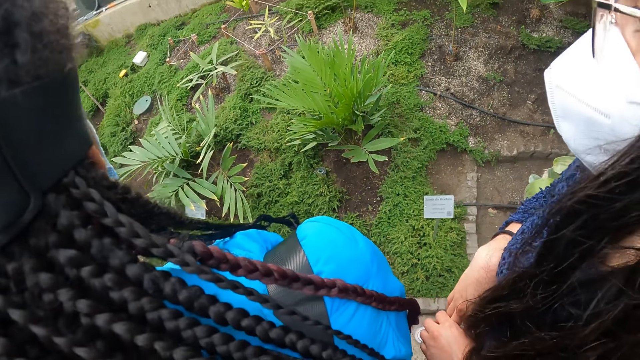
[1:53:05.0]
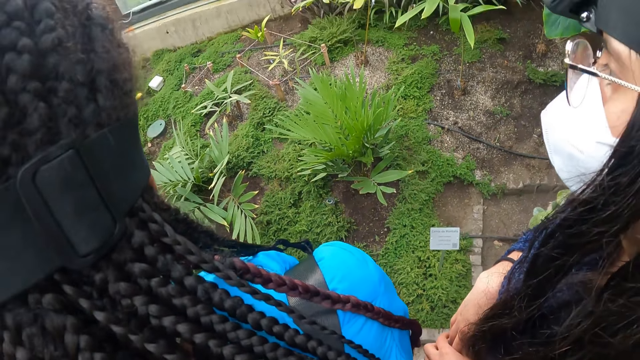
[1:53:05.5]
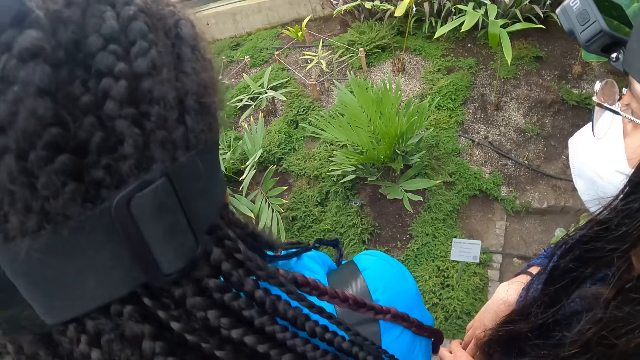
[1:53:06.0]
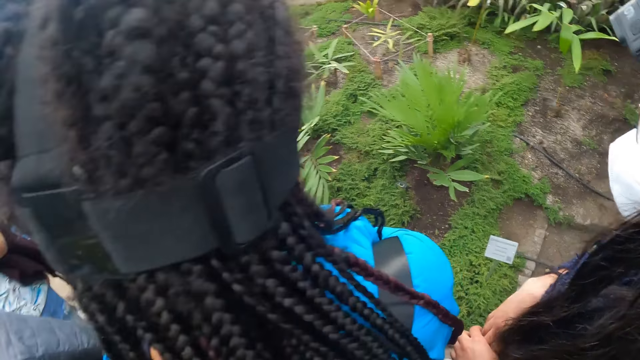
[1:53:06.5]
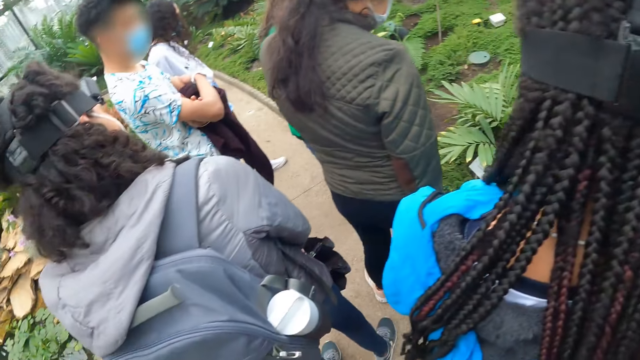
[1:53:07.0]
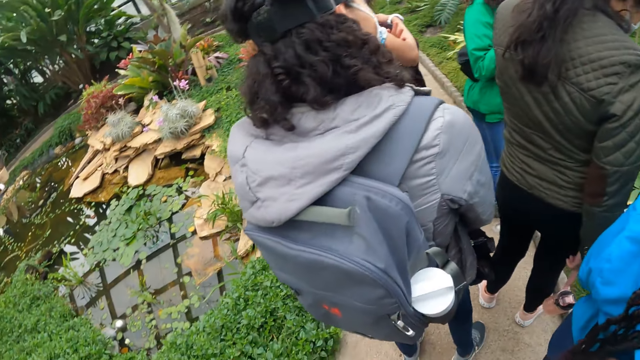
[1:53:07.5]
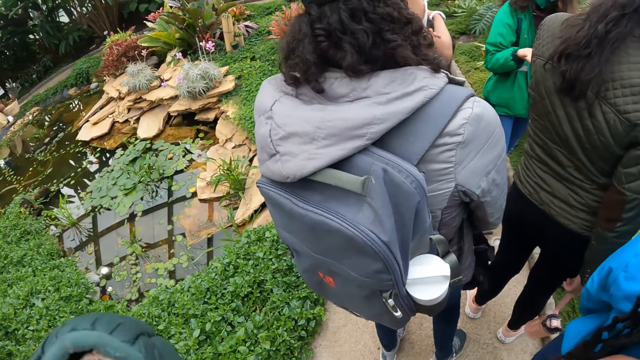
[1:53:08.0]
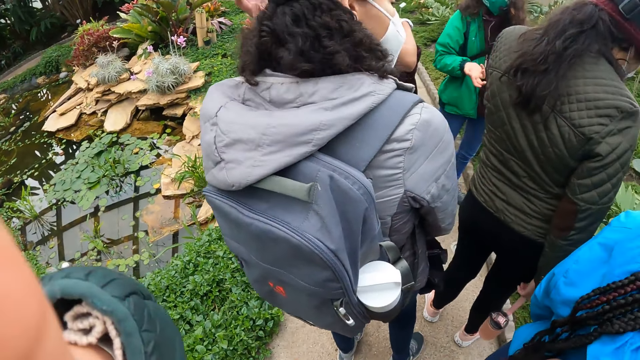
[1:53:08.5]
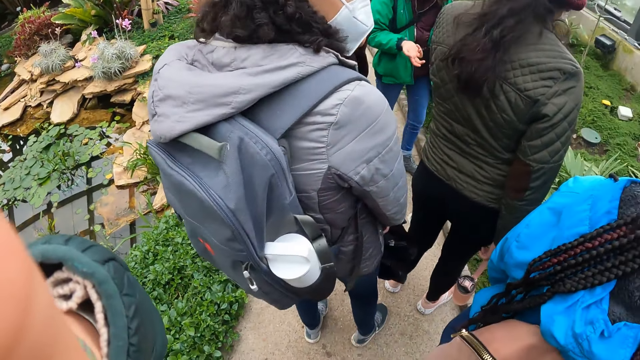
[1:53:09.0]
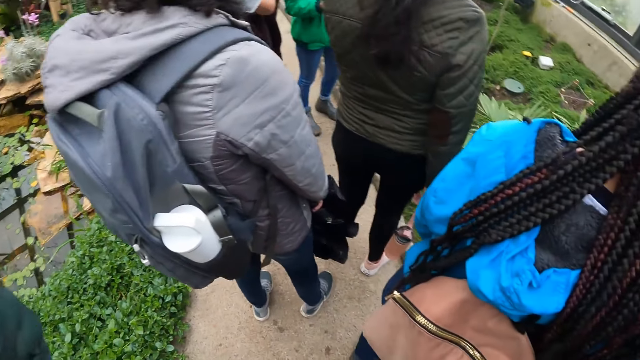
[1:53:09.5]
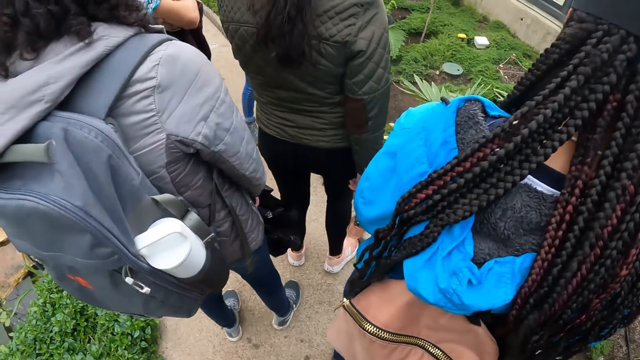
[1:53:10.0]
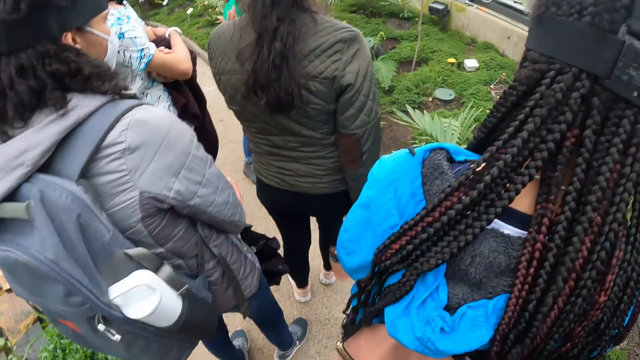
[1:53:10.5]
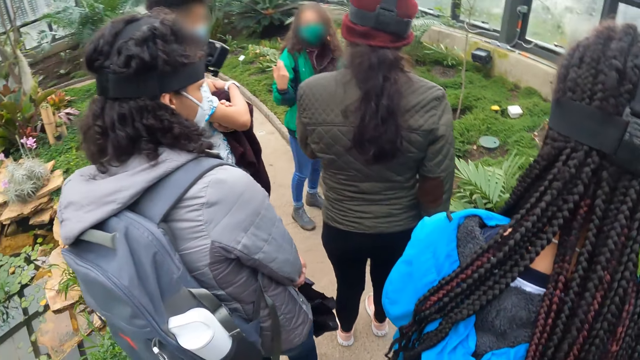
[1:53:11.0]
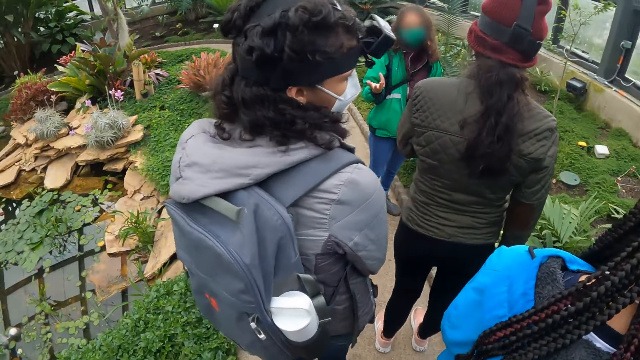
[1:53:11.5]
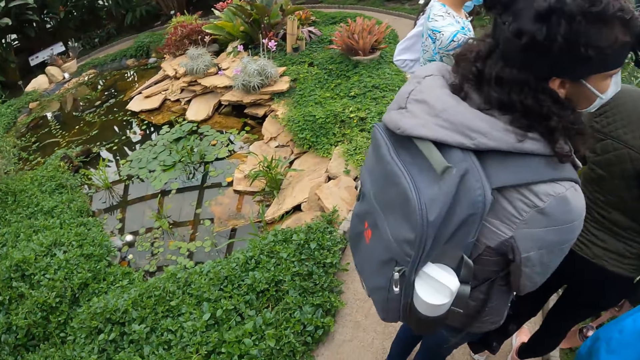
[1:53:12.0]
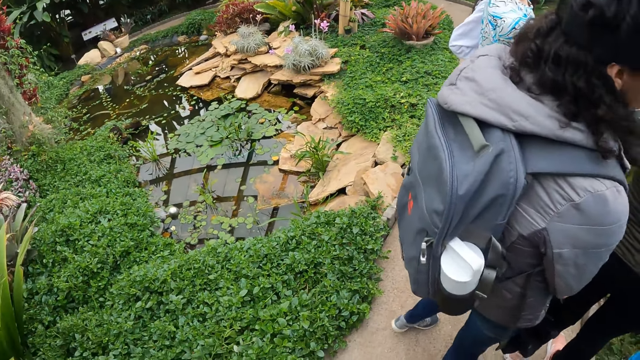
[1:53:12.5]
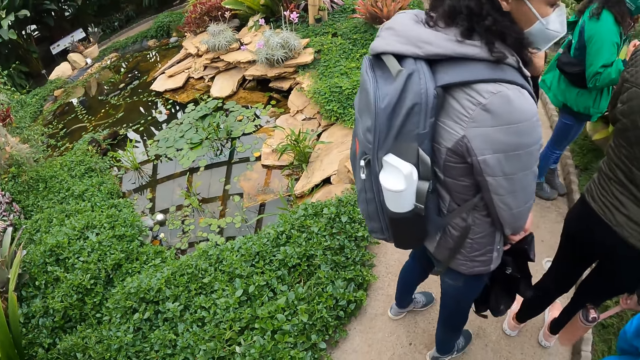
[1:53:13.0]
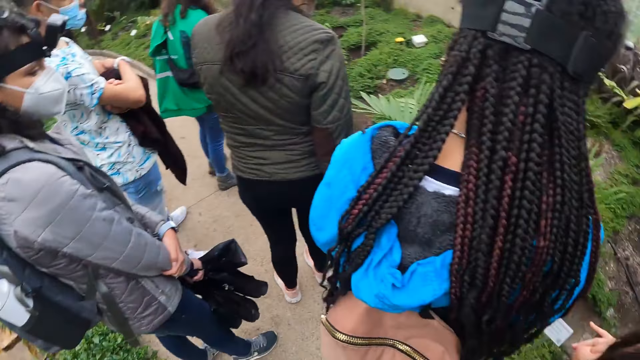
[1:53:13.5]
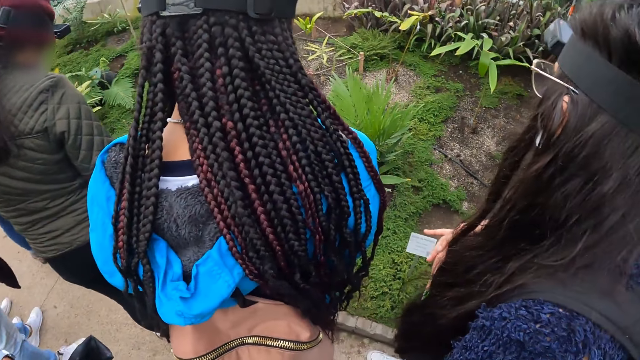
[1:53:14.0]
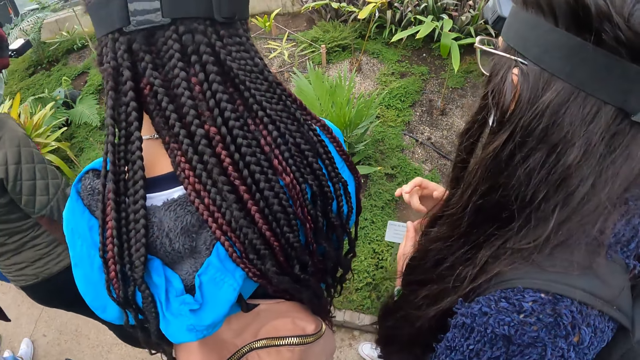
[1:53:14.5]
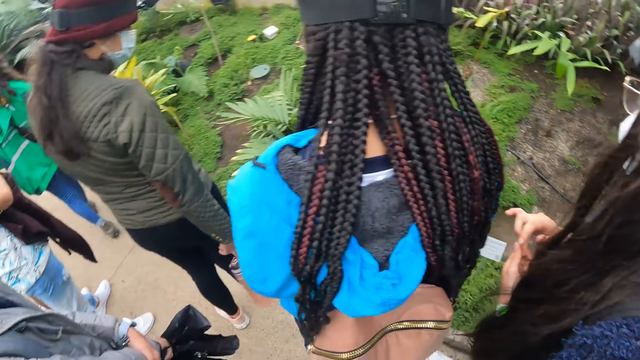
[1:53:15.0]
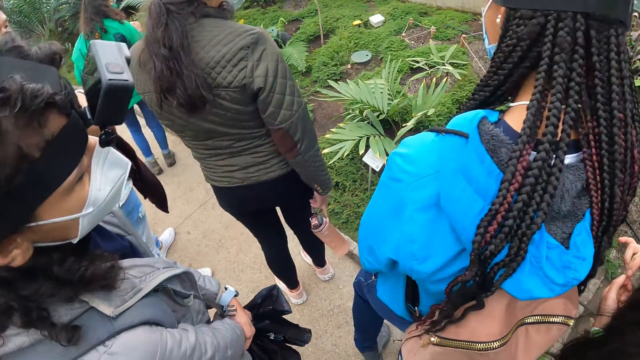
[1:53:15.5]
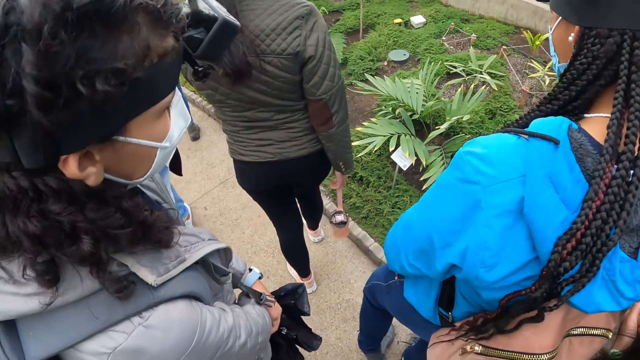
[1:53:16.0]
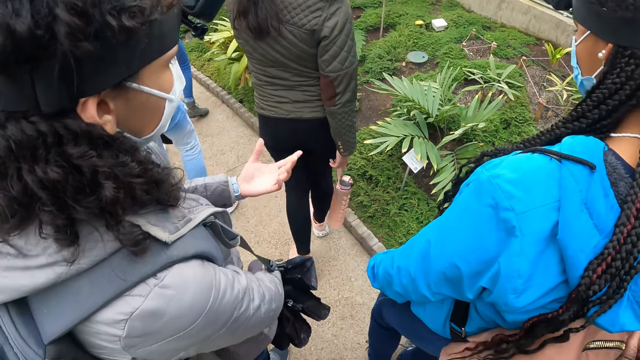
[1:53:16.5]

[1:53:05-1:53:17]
The camera wearer raises her left hand to her face.

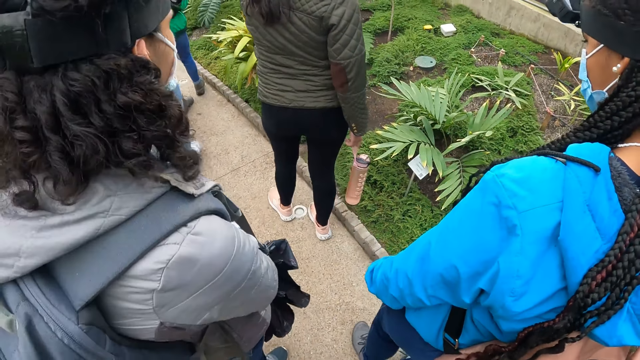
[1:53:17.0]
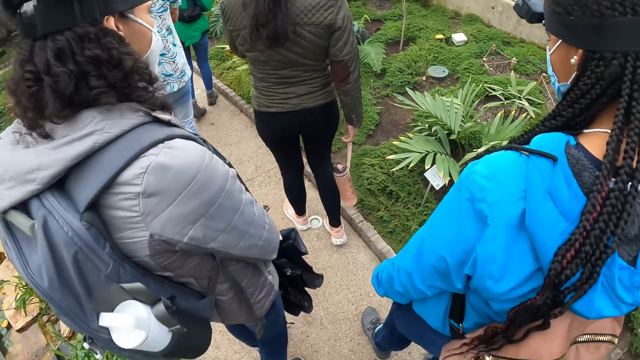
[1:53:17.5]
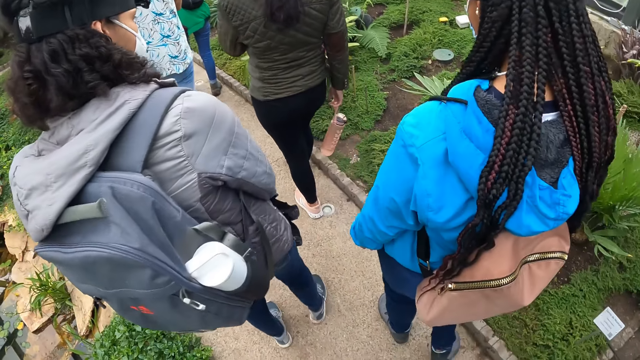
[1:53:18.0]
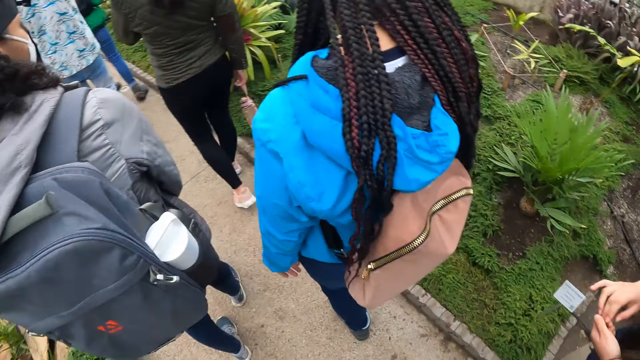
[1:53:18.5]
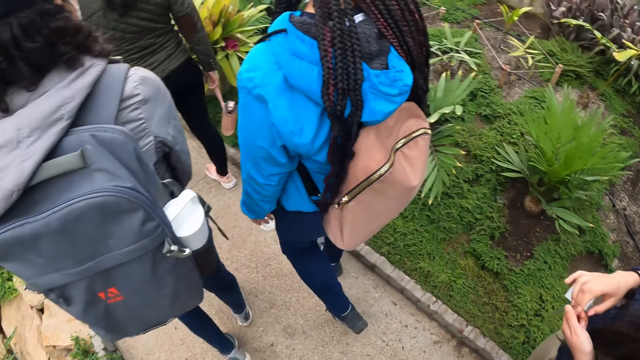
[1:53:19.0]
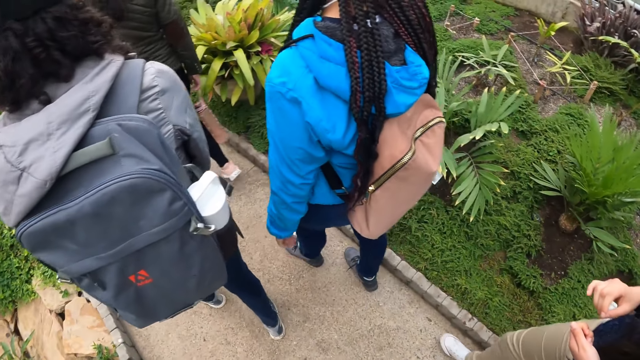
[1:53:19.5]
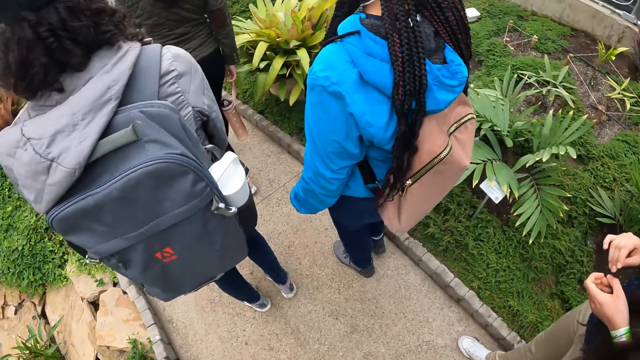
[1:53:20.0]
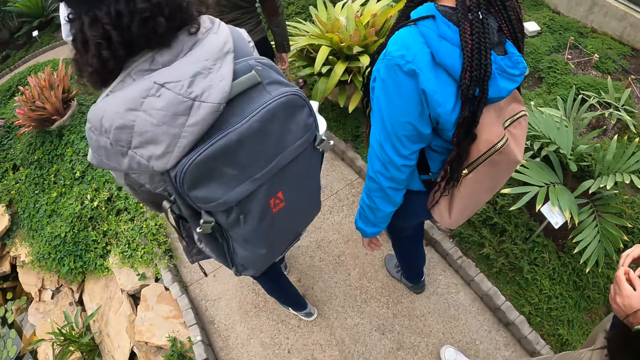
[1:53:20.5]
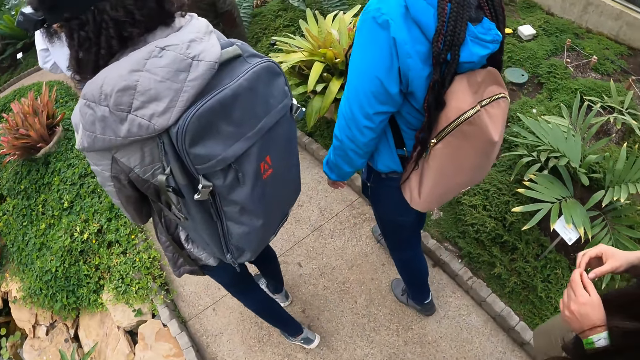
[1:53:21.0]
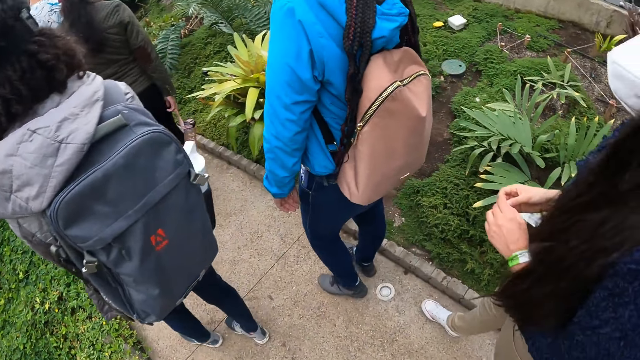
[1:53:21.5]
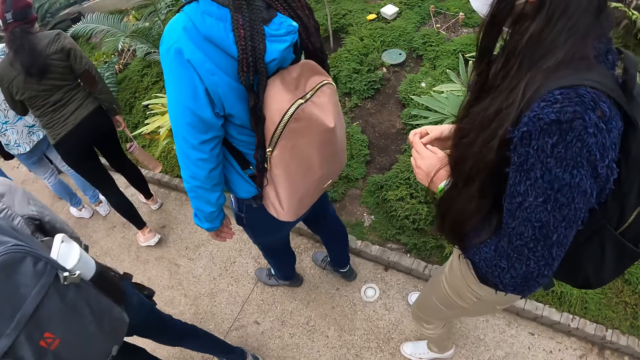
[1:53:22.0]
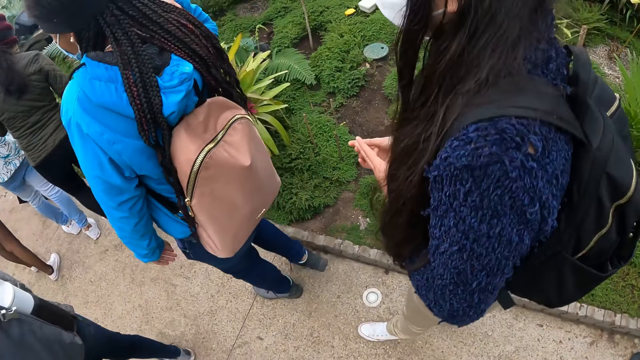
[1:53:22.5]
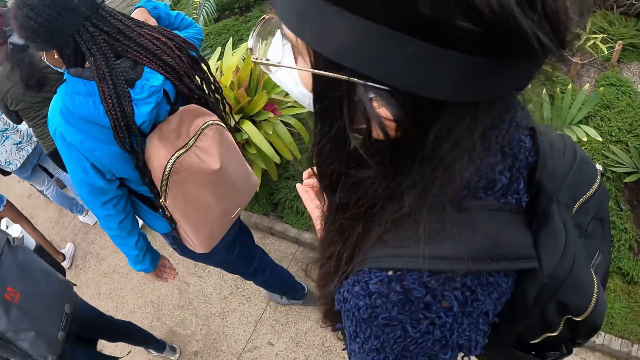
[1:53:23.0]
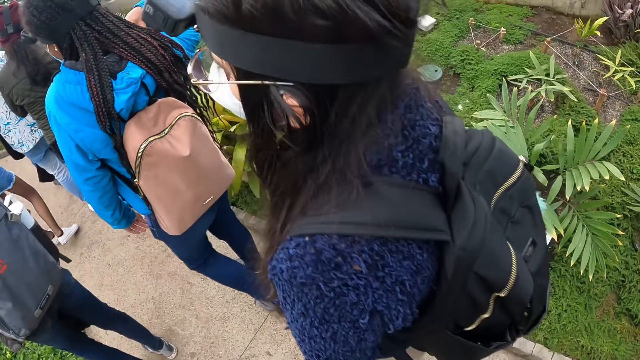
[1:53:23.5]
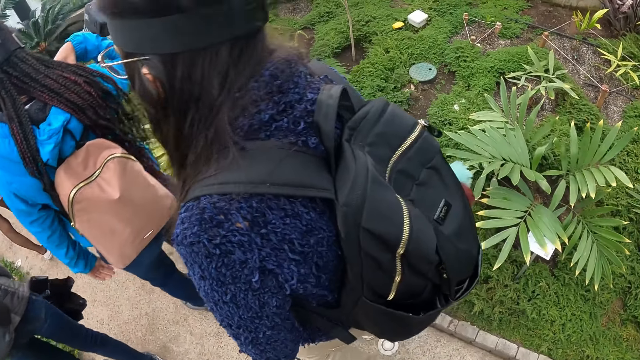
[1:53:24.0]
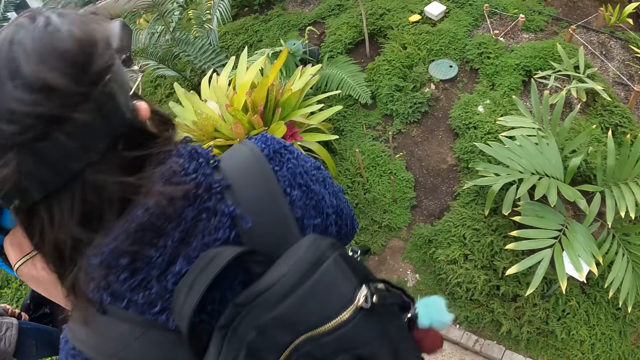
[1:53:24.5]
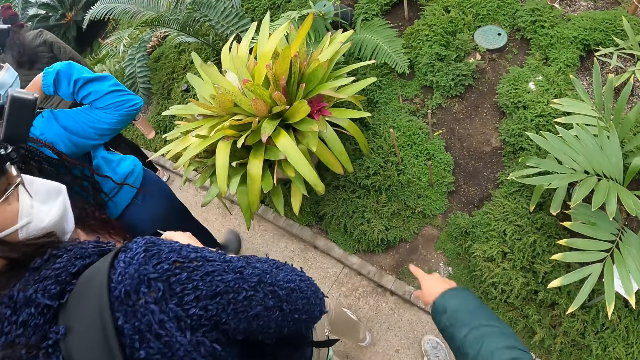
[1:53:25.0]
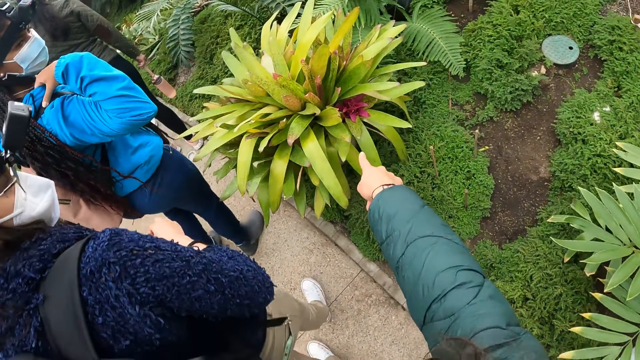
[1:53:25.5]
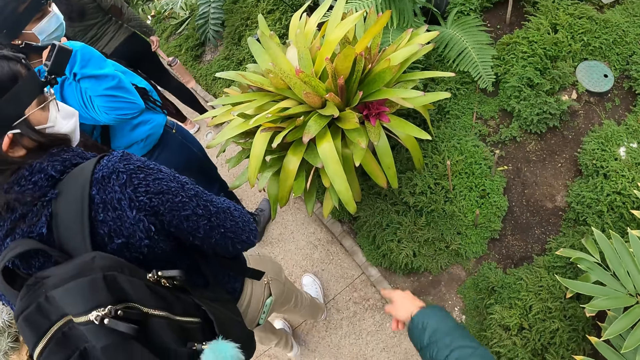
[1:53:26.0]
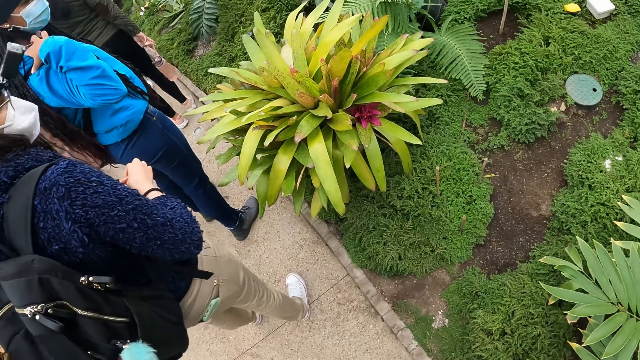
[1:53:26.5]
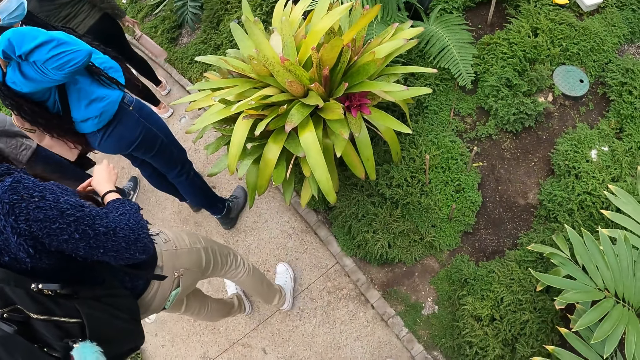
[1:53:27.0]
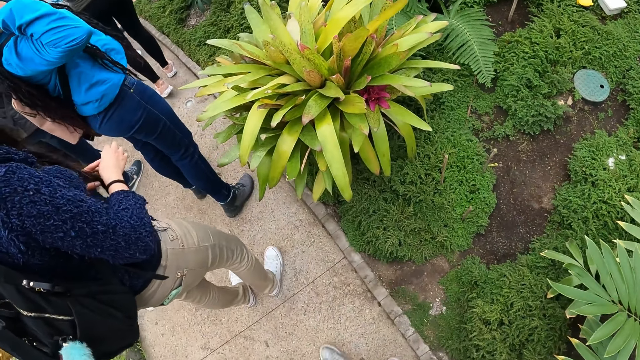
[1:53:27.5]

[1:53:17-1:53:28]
The camera wearer walks on the pathway. She points to a plant on the ground with her right hand.
